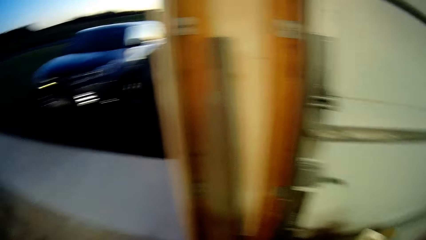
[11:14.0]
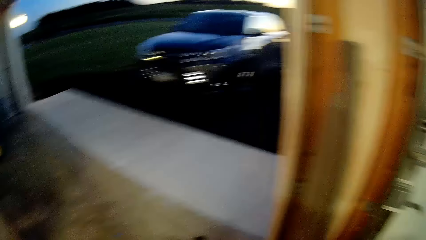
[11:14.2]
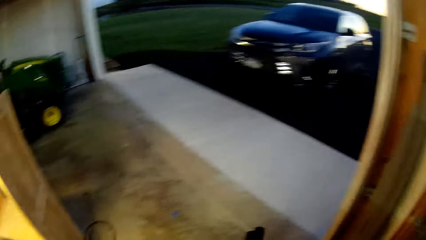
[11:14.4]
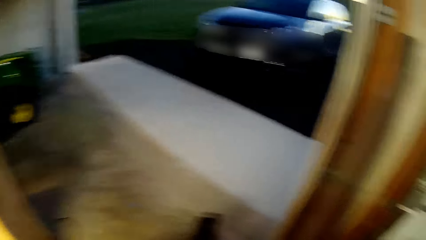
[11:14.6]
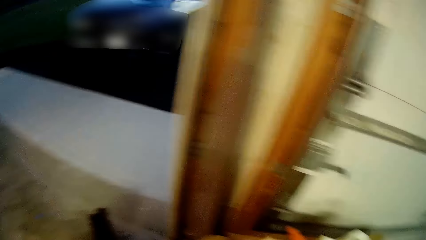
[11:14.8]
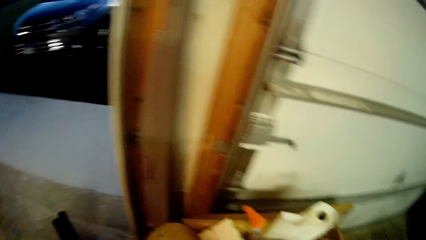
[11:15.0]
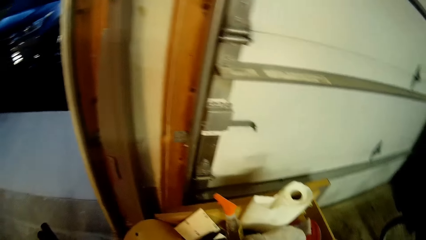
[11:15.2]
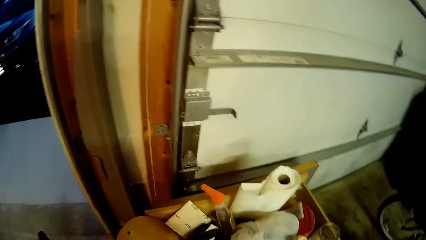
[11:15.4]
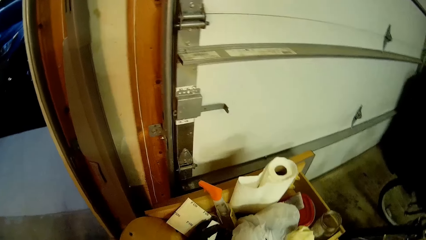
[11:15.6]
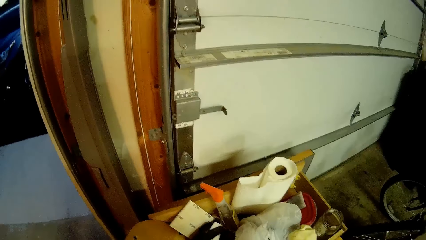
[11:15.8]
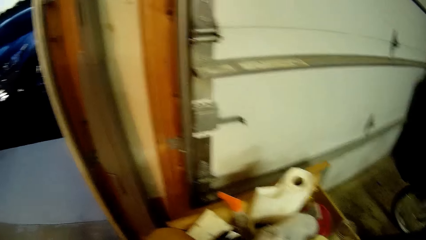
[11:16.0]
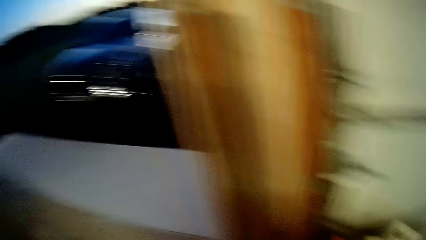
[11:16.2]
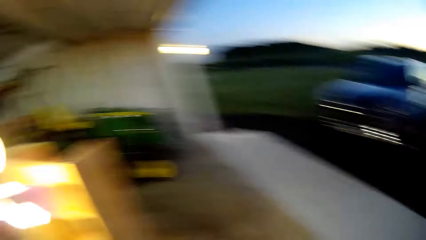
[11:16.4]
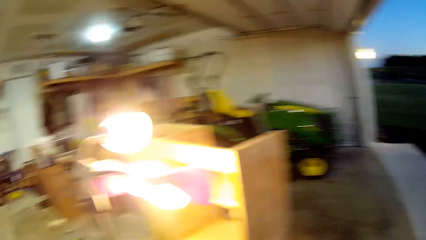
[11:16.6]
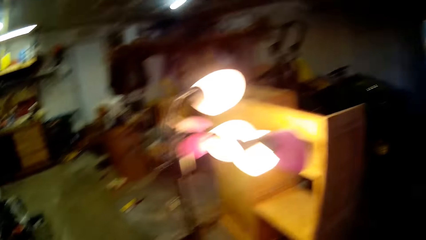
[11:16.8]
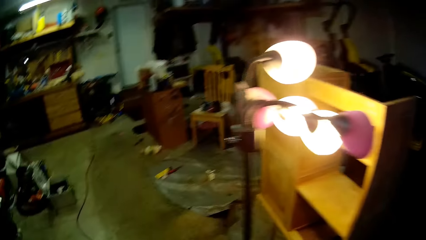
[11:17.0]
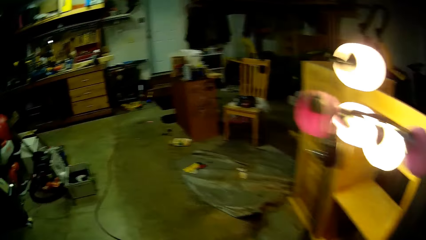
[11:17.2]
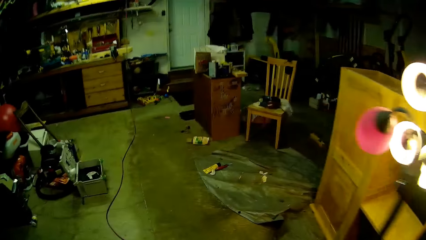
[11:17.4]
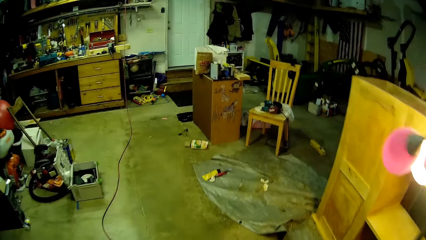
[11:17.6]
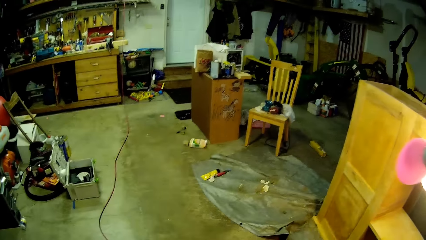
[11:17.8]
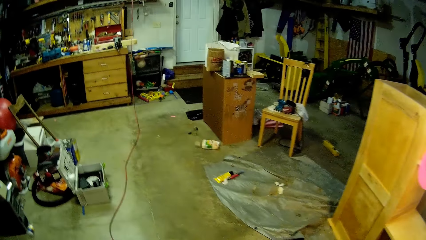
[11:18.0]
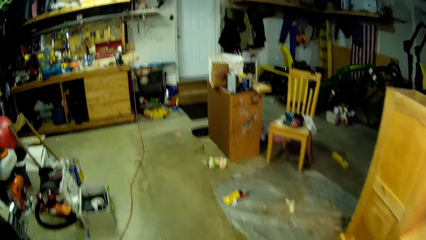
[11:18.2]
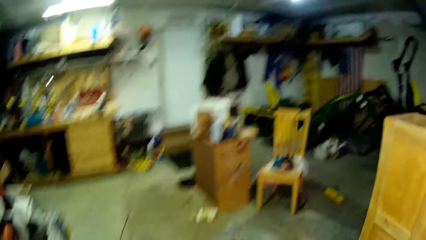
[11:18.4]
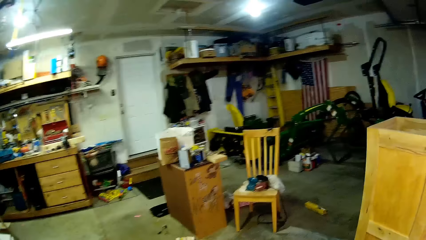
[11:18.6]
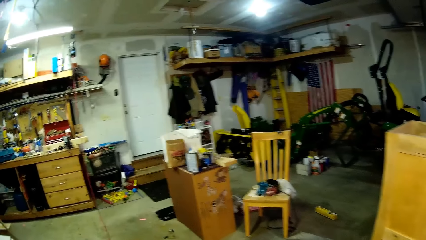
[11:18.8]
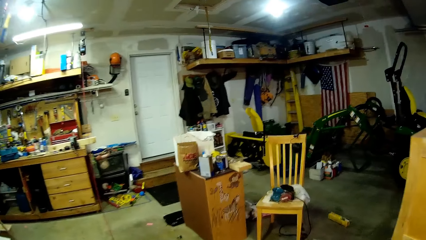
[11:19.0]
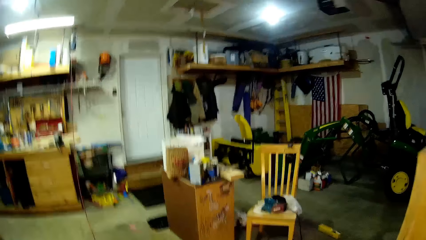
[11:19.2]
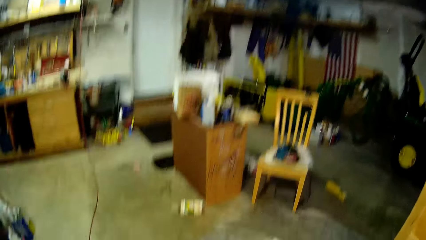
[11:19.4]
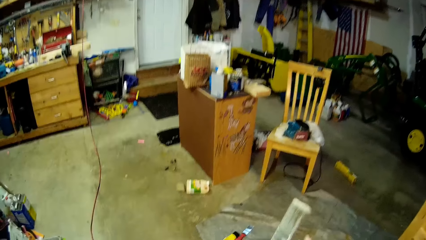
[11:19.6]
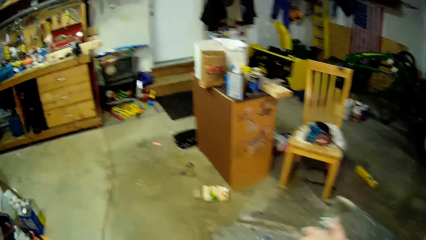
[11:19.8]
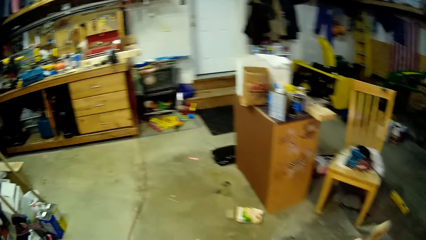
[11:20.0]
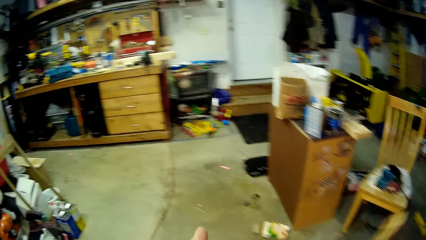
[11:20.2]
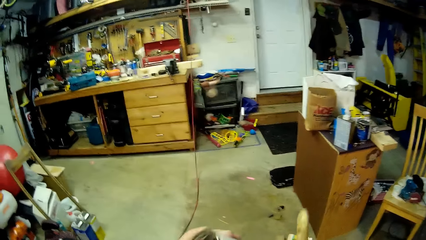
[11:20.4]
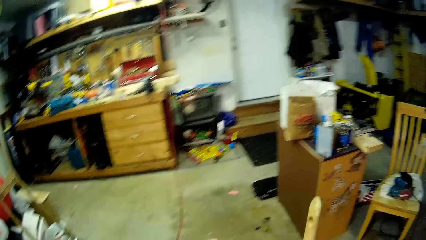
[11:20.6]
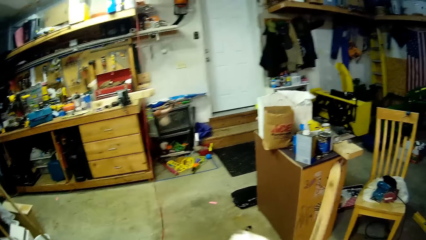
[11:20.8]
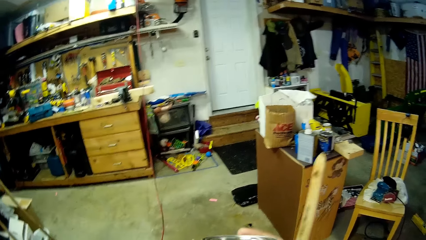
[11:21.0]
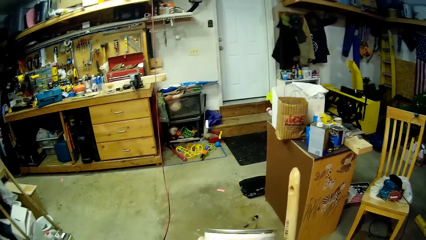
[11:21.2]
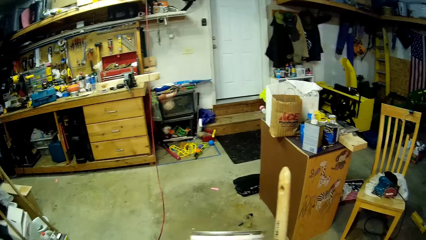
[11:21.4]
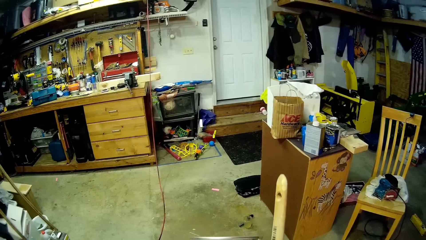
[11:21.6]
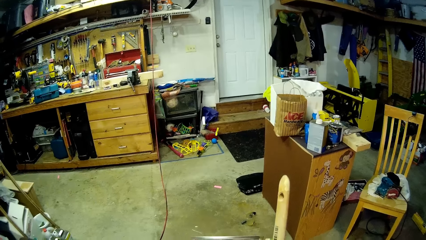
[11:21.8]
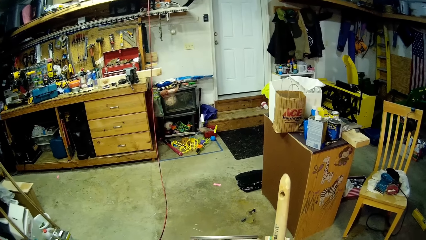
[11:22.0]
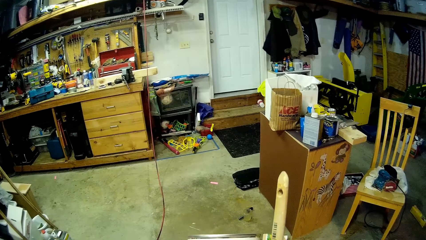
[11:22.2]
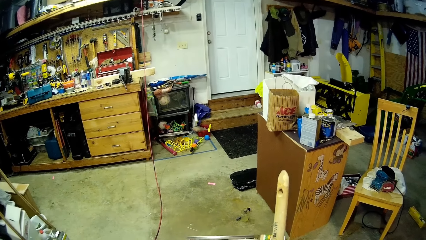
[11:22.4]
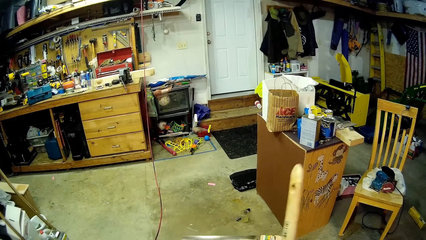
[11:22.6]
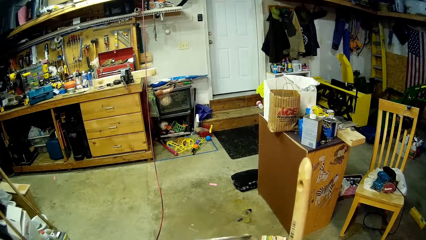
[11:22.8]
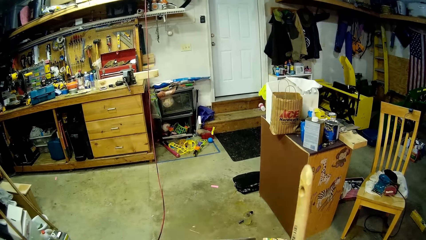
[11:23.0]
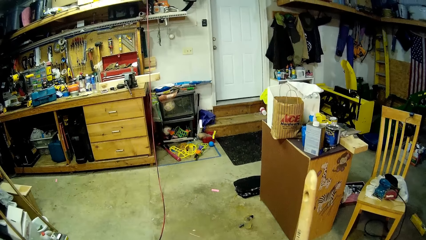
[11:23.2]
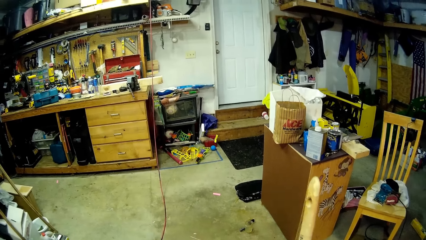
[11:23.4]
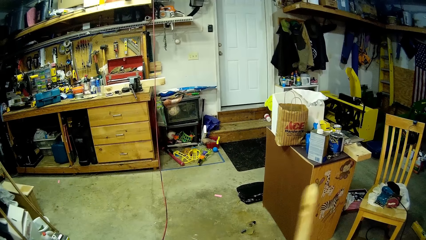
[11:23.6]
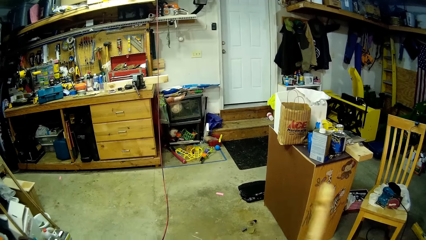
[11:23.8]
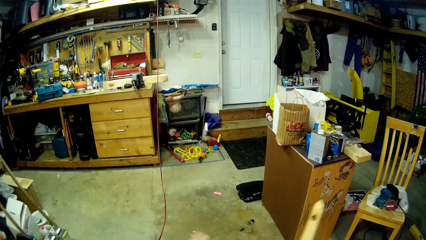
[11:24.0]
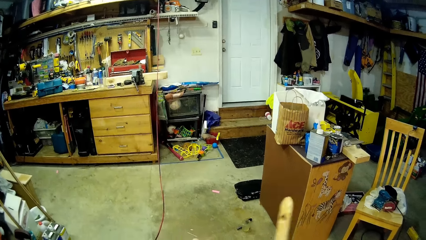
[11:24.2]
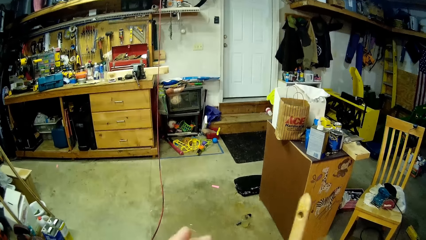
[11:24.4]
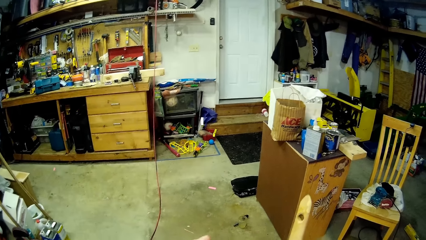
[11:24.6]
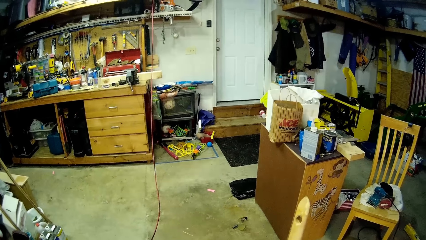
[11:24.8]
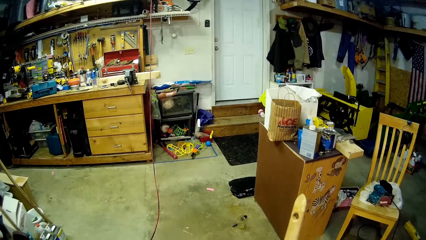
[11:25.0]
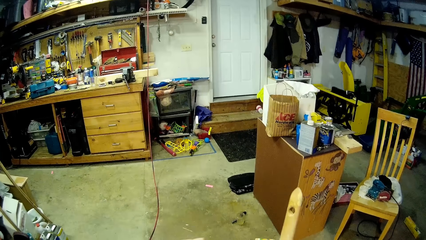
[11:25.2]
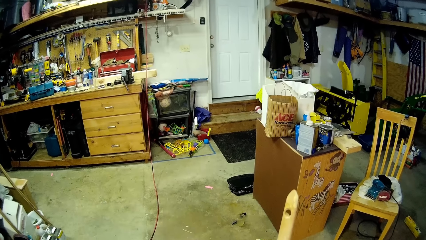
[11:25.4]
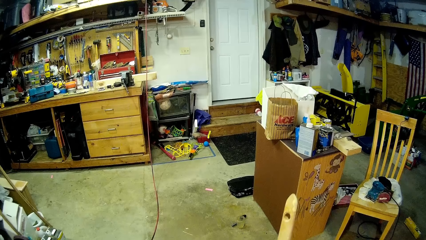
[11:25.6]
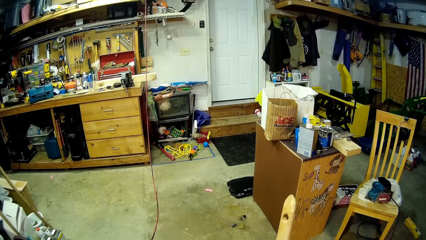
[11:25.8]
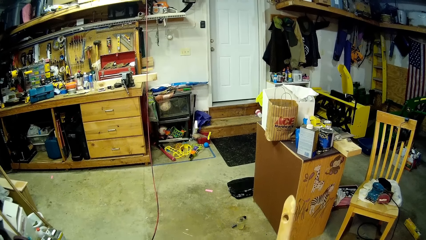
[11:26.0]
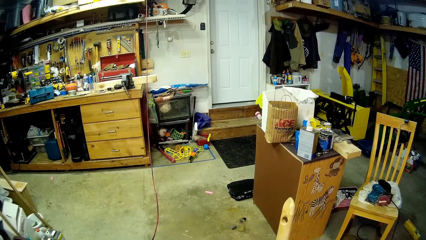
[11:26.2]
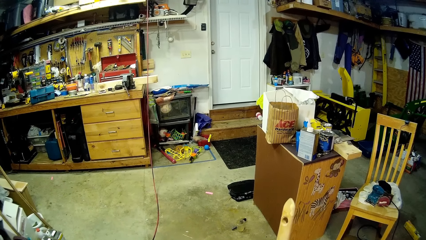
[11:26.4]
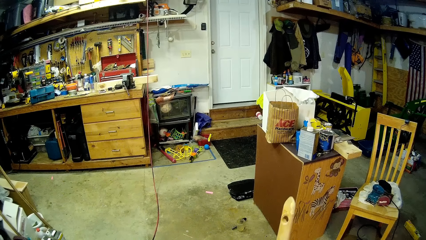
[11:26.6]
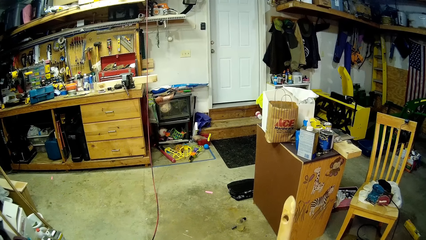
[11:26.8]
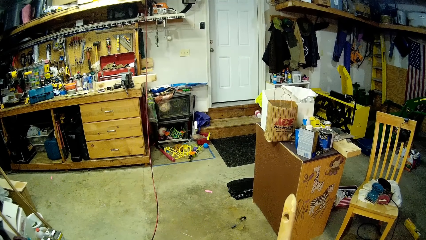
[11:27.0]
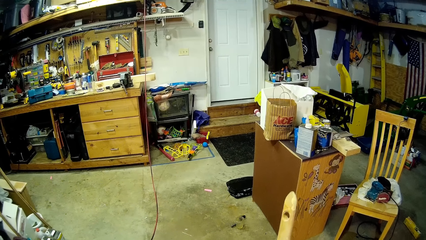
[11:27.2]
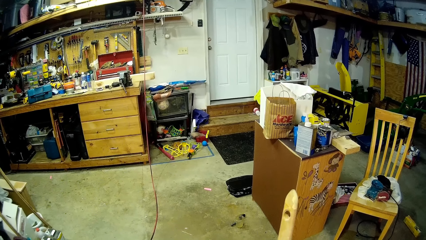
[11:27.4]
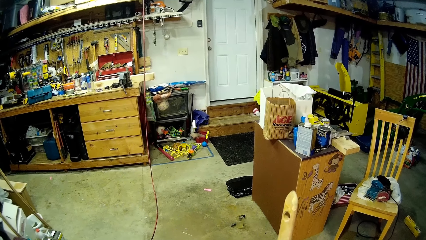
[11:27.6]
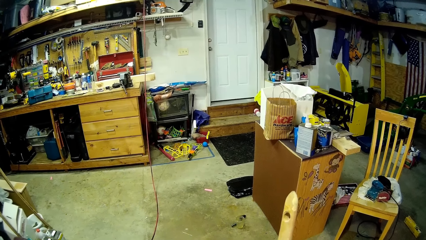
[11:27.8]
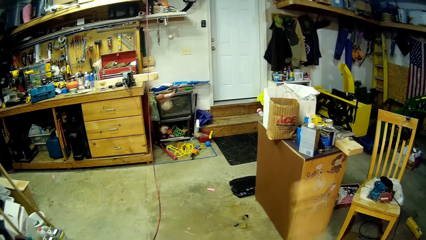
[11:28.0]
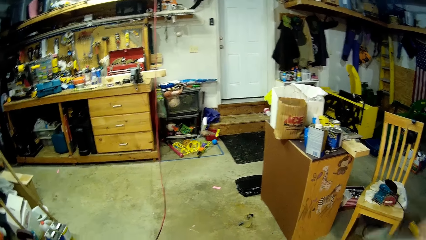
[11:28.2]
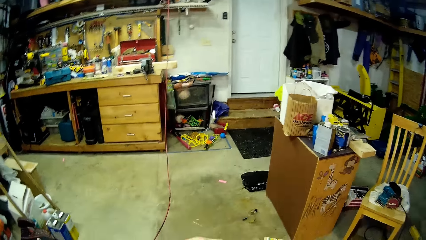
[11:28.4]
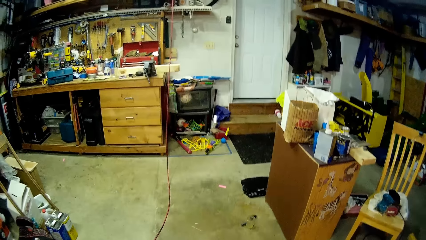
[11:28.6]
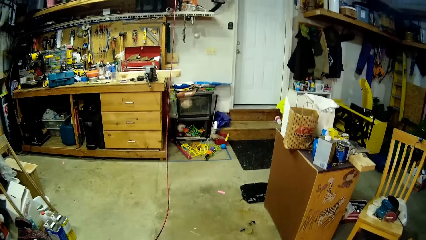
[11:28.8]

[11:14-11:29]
The camera wearer walks. They hold up the paintbrush and turn the paintbrush. They look at a container on the left hand. They turn the container on the left hand. They read the manual on the container on the left hand. They lift the brush on the right hand. They look at the container on the left hand.
